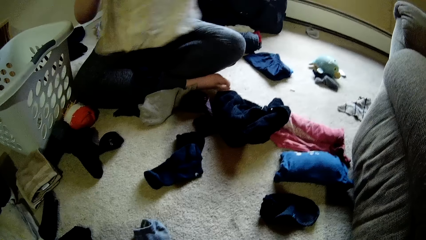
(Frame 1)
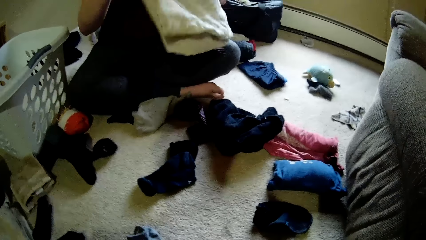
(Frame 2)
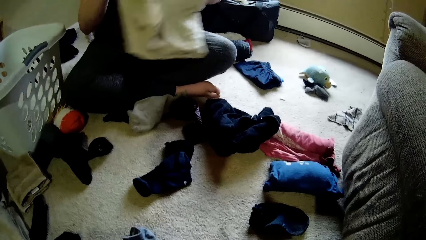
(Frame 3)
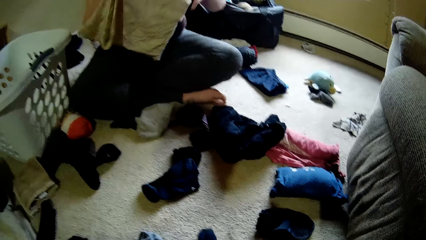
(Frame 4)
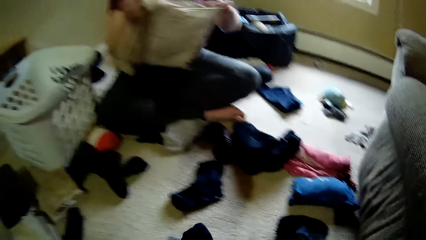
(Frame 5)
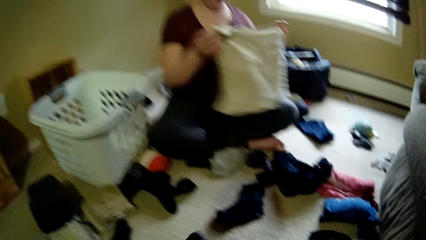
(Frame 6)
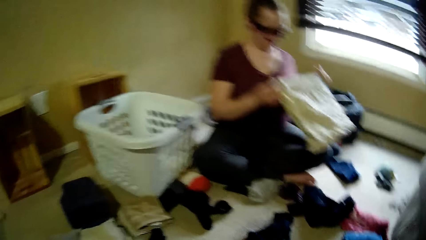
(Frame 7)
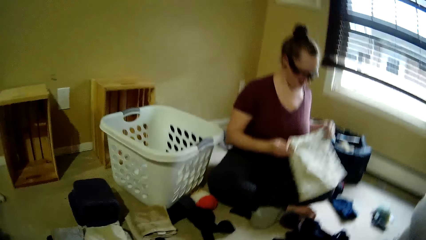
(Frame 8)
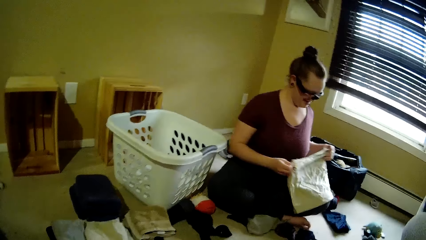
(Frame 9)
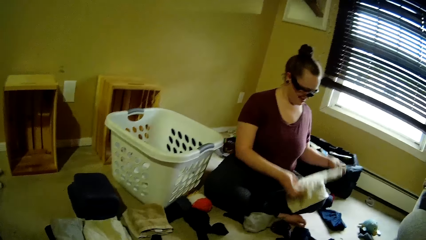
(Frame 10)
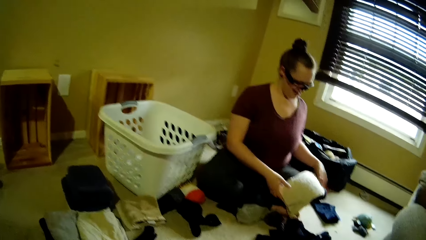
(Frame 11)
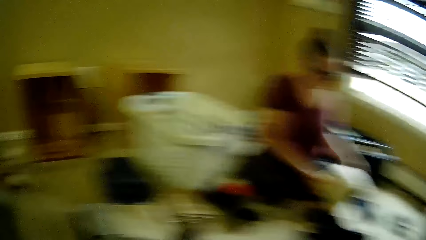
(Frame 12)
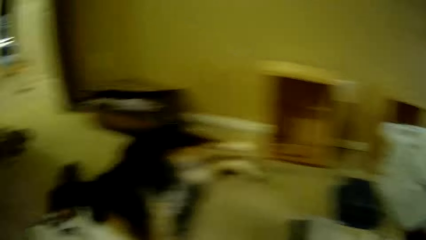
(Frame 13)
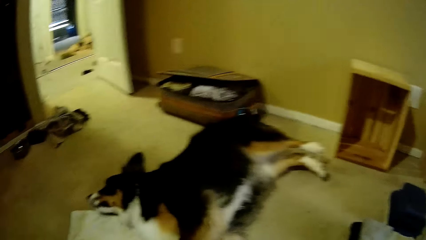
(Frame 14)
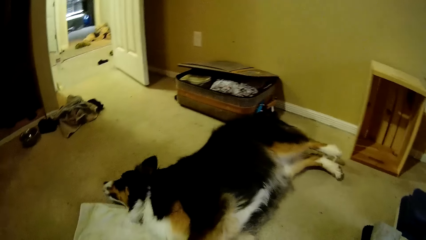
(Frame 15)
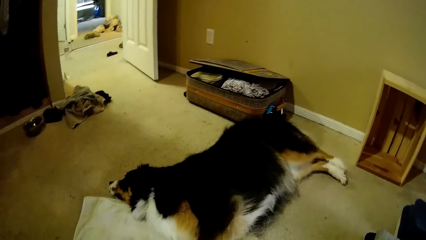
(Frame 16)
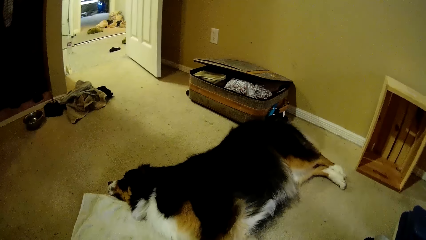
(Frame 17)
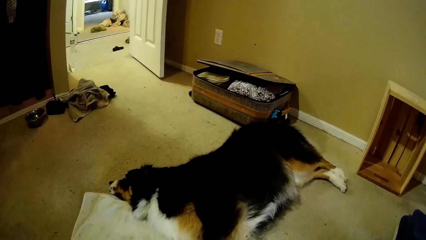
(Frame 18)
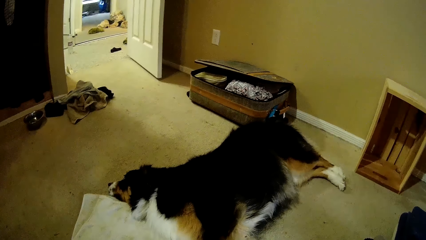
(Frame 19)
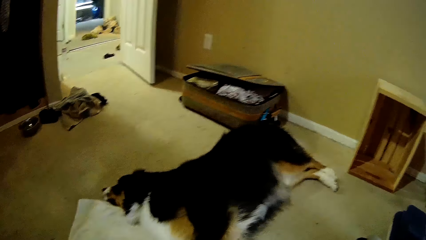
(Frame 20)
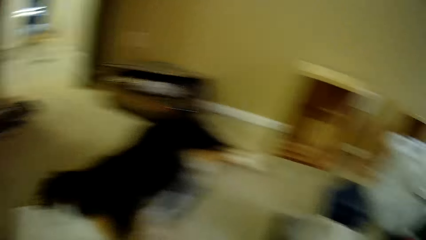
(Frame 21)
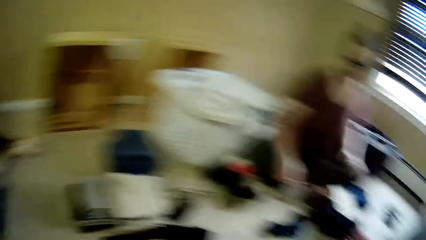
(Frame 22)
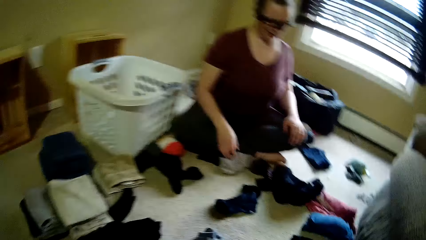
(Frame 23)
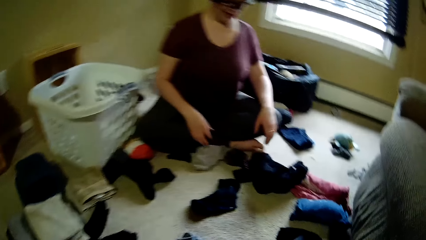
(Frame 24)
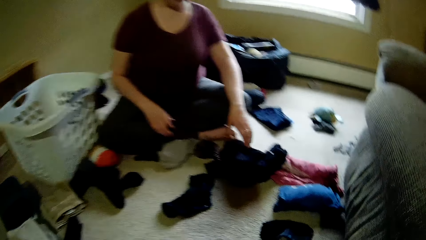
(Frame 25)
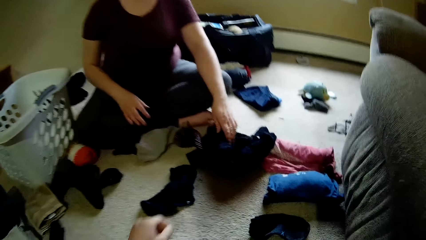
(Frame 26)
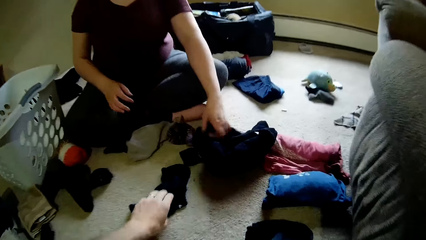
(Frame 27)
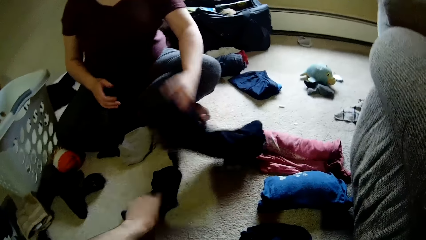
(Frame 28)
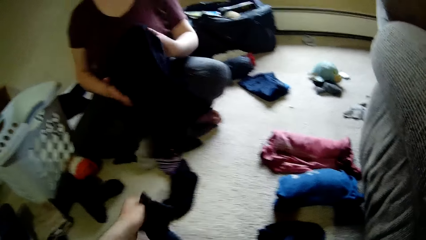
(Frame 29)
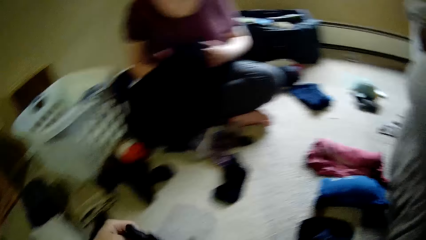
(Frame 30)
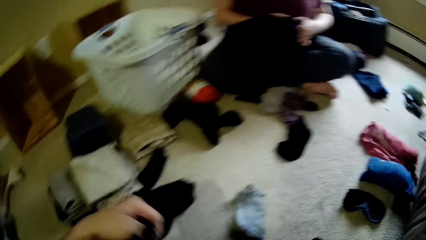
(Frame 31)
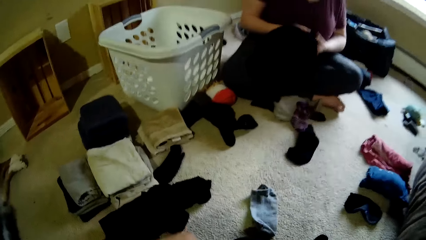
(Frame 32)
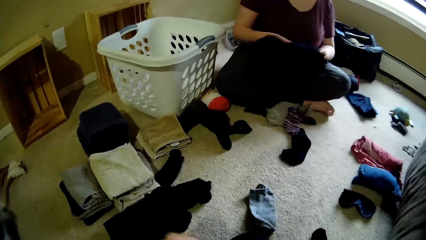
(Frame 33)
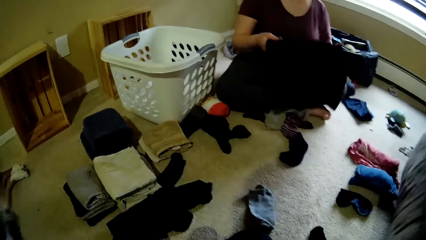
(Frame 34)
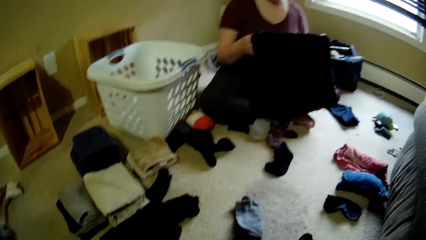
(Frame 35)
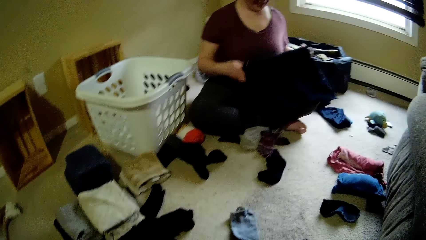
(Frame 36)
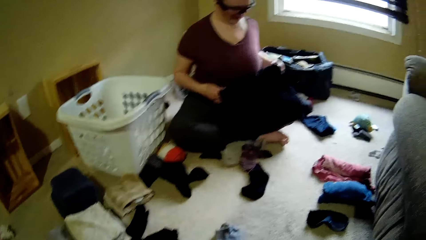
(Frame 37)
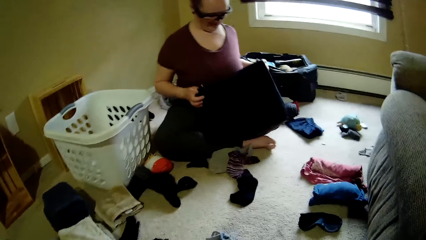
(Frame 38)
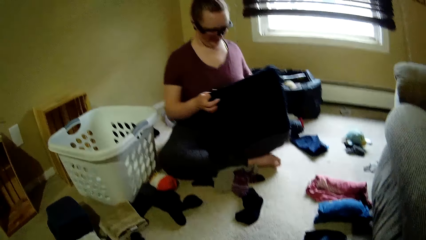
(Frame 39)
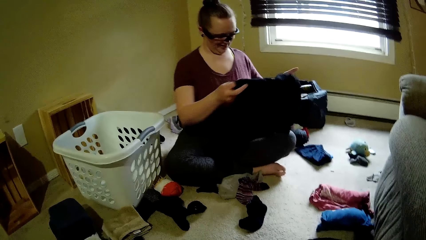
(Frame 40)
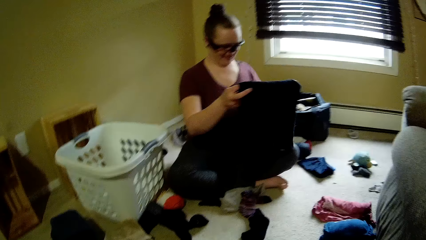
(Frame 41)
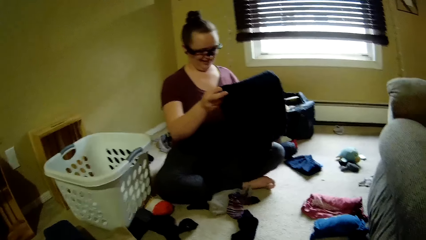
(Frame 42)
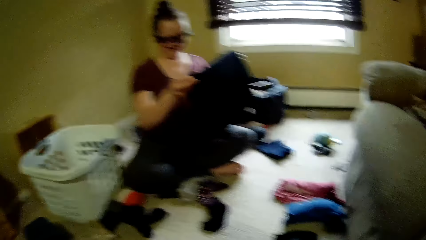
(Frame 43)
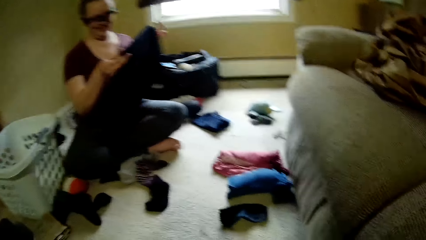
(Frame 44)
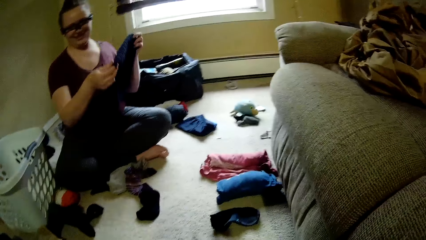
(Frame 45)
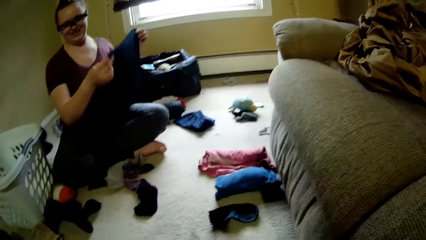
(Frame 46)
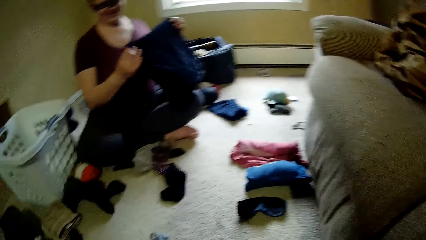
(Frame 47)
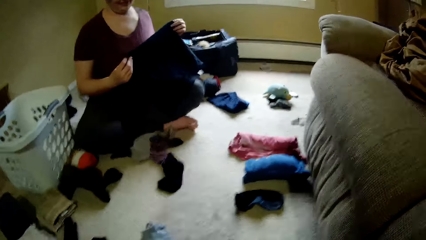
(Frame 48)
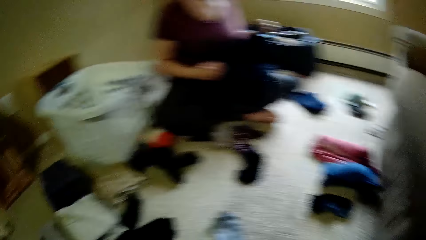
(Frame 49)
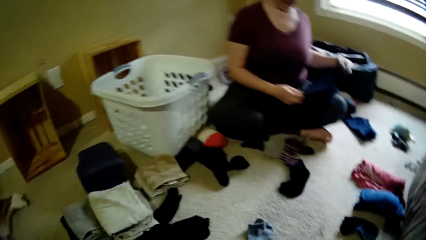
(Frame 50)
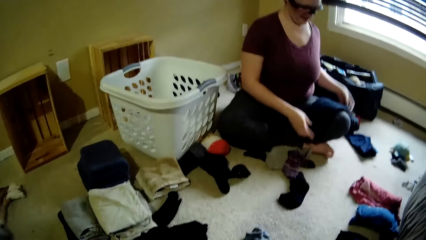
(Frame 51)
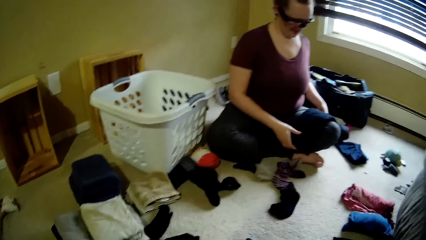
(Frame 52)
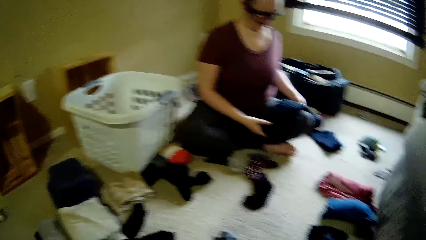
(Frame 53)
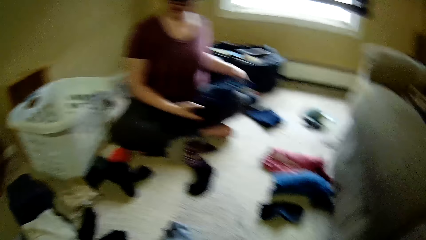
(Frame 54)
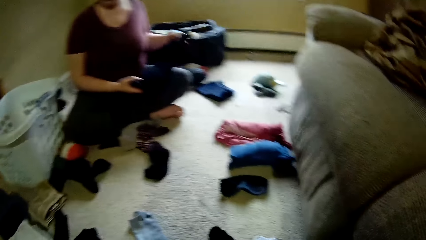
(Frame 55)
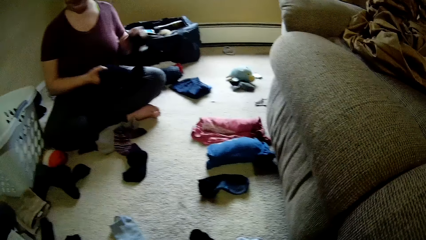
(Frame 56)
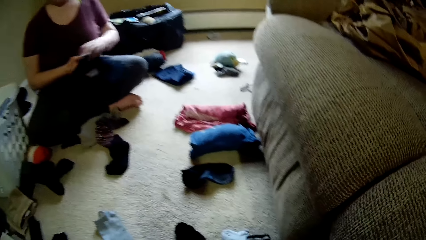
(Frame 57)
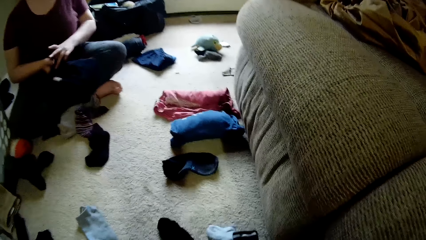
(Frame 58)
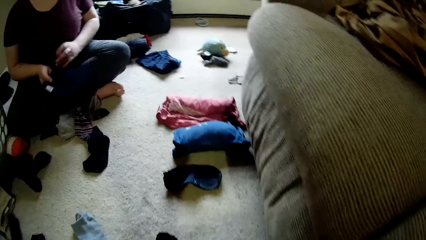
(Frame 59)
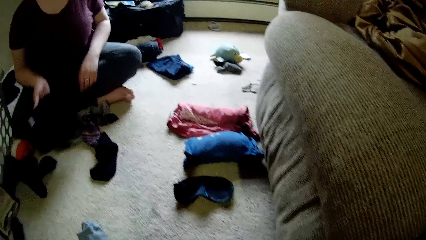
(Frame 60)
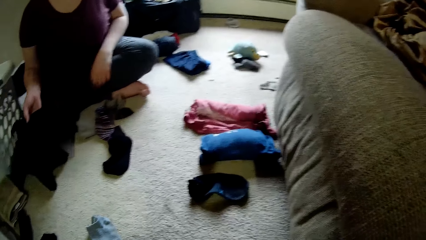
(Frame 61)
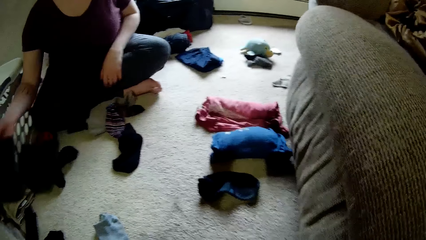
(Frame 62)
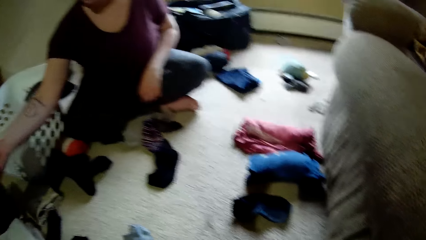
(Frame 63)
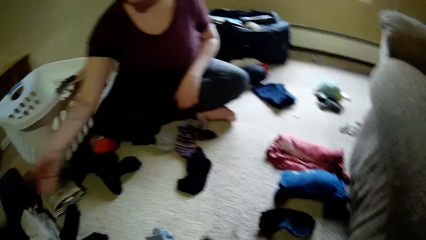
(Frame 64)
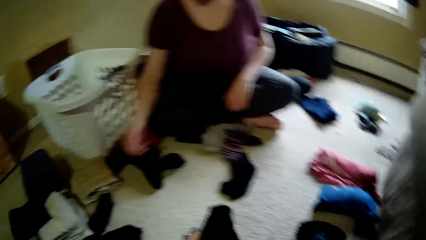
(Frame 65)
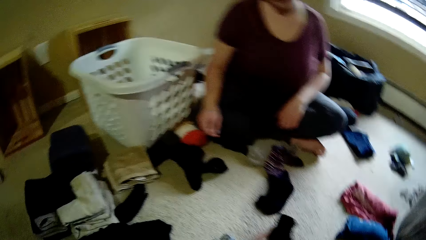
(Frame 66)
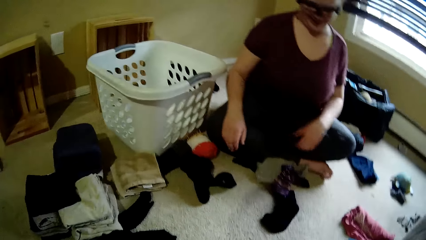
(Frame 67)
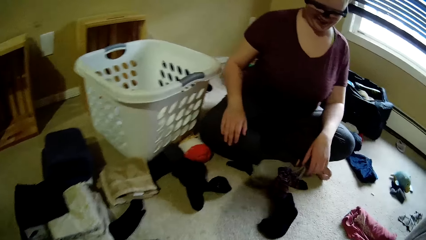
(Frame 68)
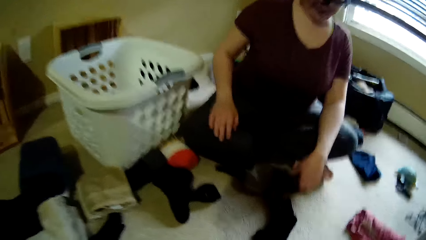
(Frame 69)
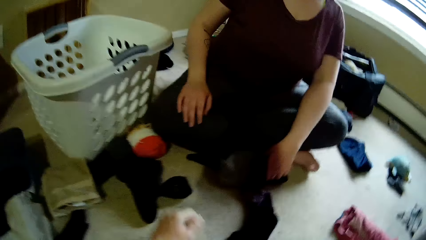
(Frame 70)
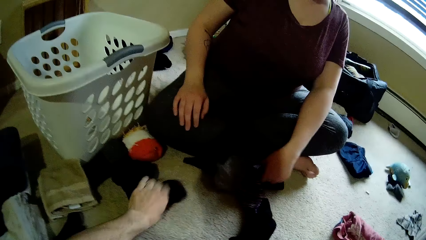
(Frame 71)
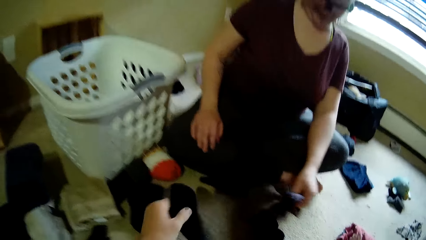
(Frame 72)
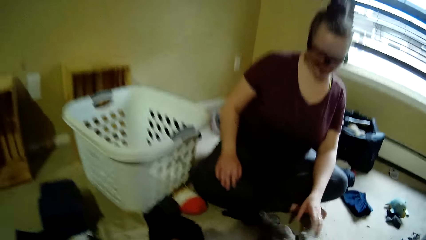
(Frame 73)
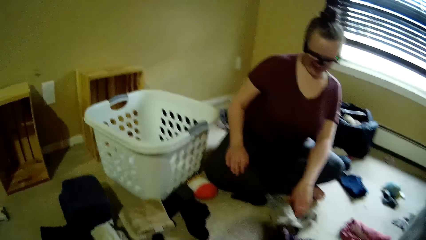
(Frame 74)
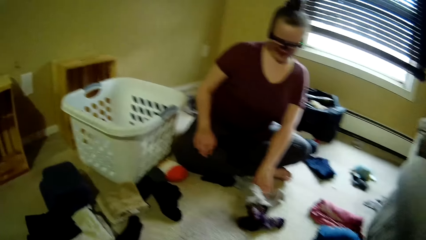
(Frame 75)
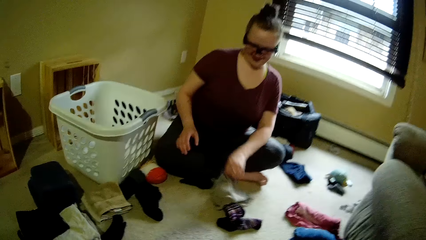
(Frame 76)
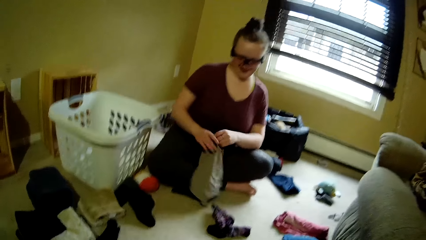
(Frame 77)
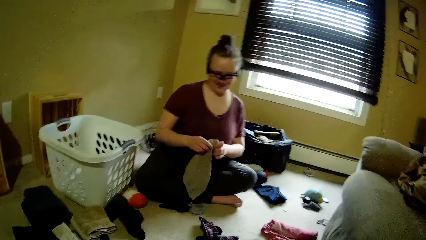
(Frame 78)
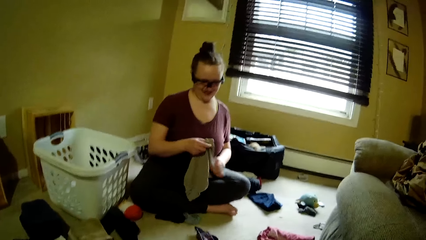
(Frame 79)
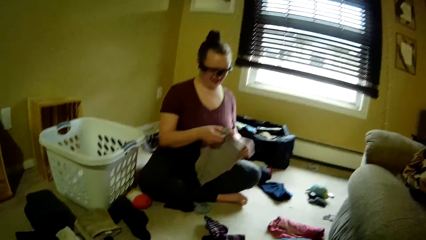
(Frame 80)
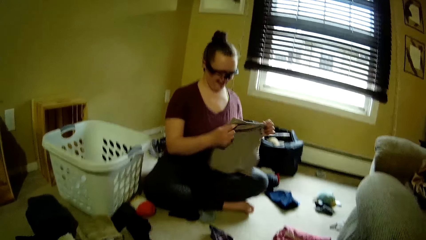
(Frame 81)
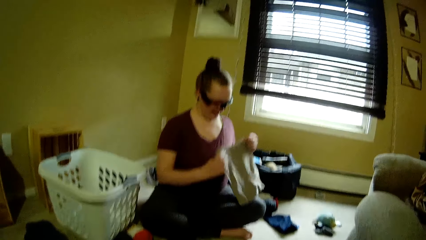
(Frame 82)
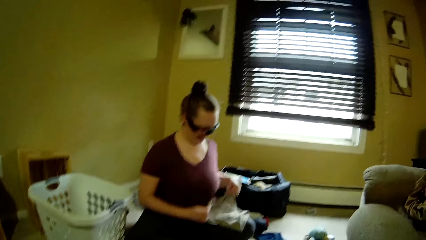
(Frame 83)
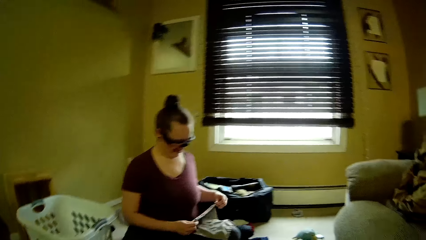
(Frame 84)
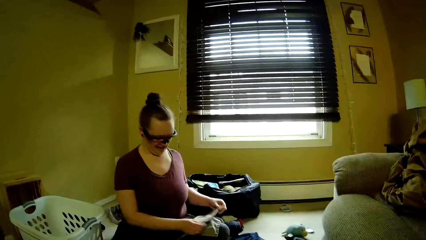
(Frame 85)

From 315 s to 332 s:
The camera wearer talks to a woman. He looks around. The woman talks with the camera wearer. The camera wearer picks up a black sock from the floor with his left hand. The woman picks up a black cloth from the floor with her left hand. The woman folds the black cloth with both hands. The camera wearer talks to the woman. The woman keeps the black cloth on the ground with her right hand. The woman moves the socks on the floor. The camera wearer picks up a black sock from the floor with his left hand and talks to the woman. The woman picks up a sock with her left hand. The woman picks up a napkin from the floor with her left hand. The woman folds the napkin.
